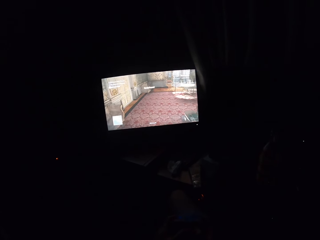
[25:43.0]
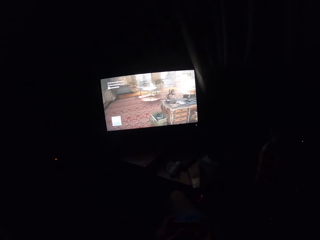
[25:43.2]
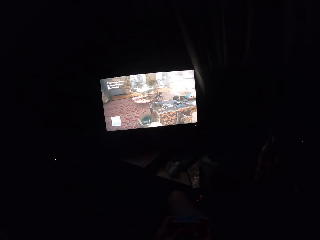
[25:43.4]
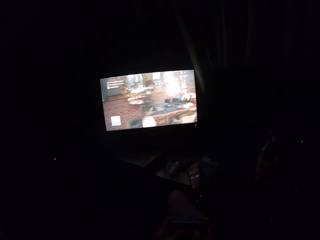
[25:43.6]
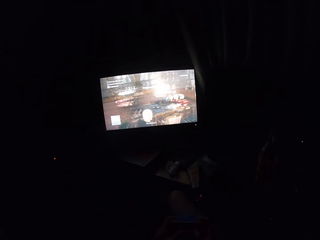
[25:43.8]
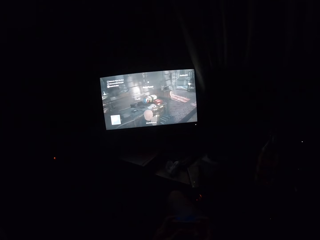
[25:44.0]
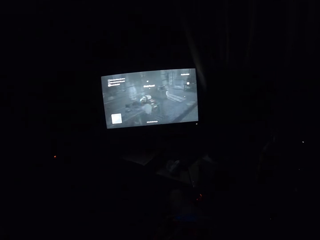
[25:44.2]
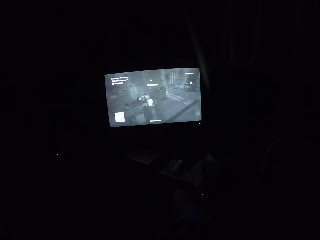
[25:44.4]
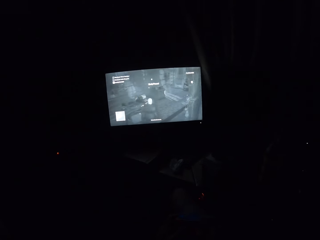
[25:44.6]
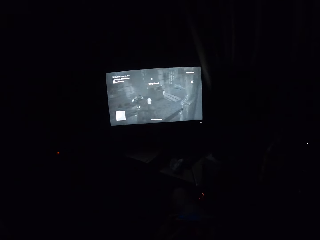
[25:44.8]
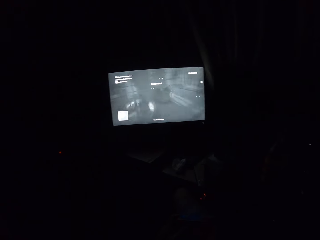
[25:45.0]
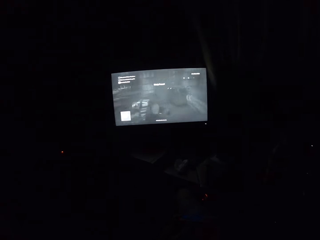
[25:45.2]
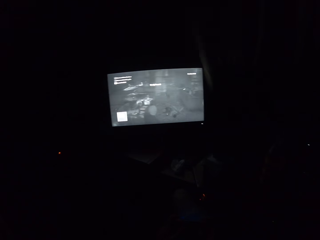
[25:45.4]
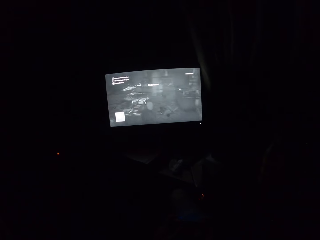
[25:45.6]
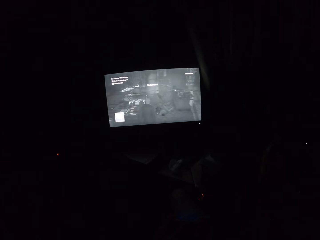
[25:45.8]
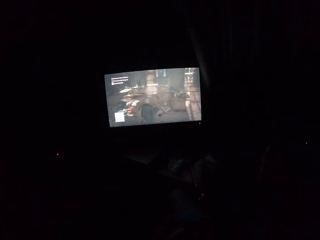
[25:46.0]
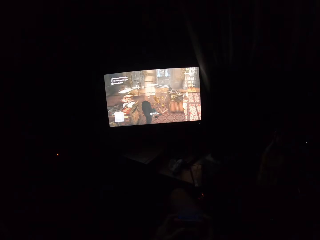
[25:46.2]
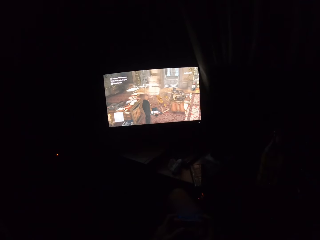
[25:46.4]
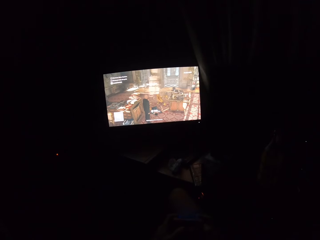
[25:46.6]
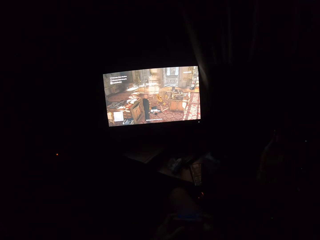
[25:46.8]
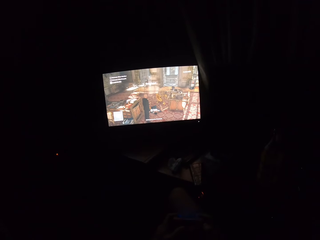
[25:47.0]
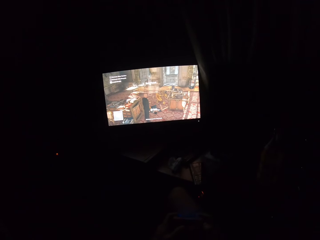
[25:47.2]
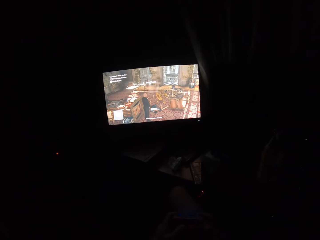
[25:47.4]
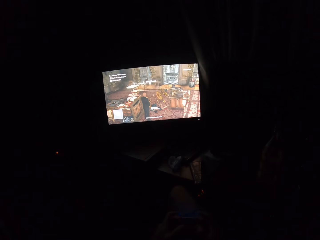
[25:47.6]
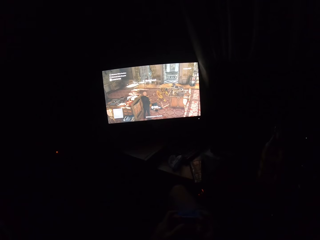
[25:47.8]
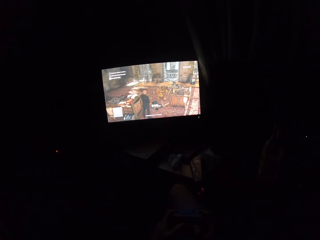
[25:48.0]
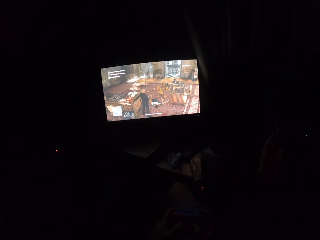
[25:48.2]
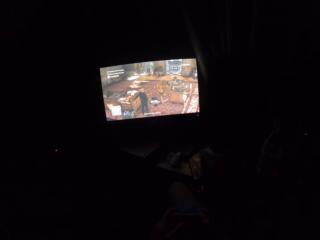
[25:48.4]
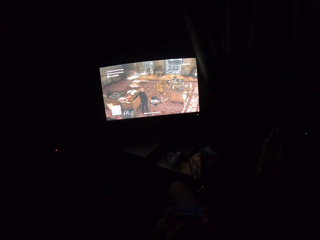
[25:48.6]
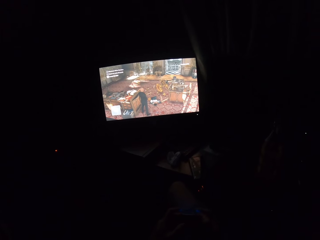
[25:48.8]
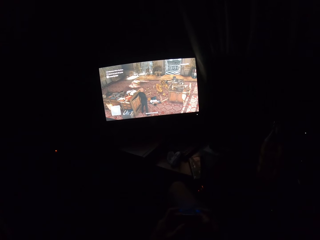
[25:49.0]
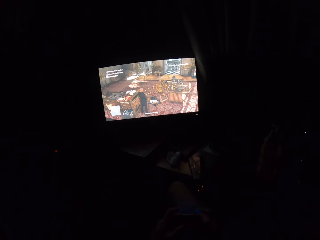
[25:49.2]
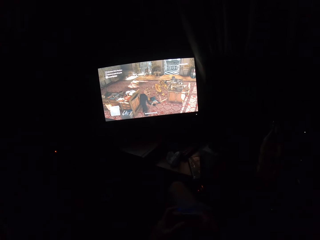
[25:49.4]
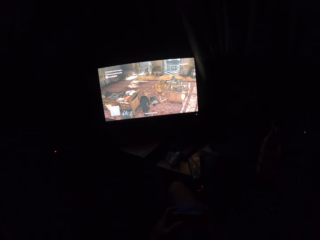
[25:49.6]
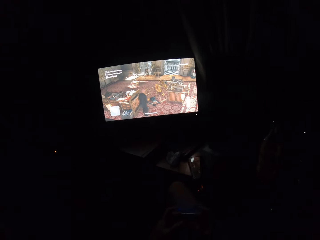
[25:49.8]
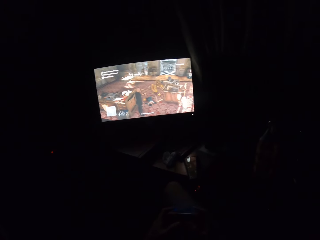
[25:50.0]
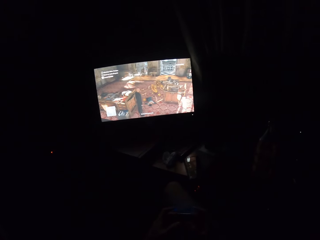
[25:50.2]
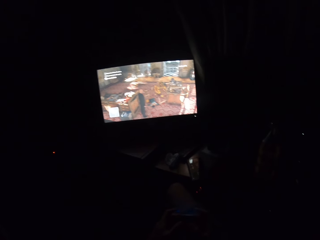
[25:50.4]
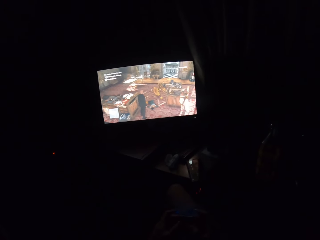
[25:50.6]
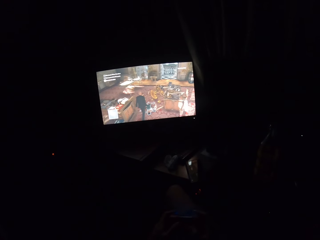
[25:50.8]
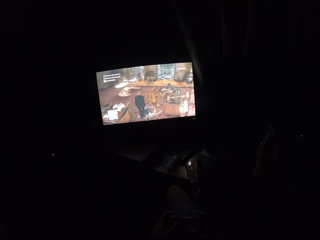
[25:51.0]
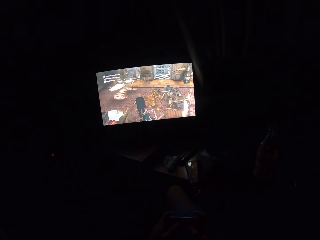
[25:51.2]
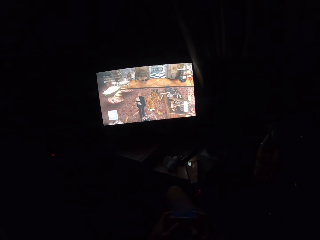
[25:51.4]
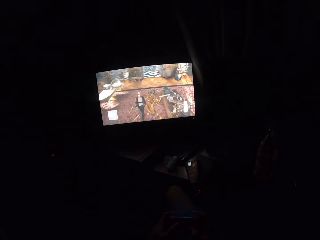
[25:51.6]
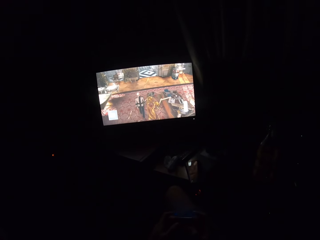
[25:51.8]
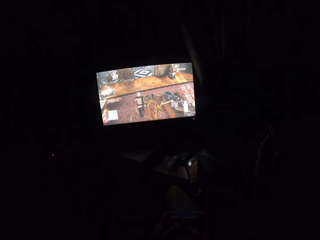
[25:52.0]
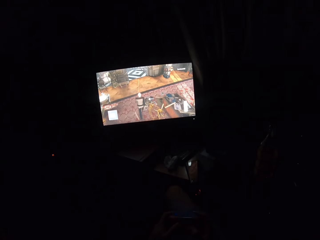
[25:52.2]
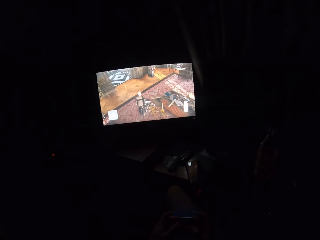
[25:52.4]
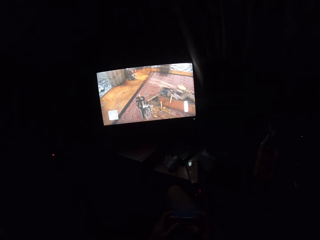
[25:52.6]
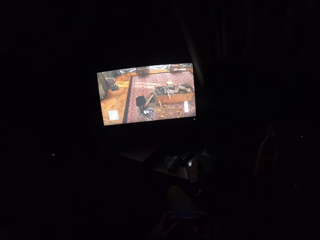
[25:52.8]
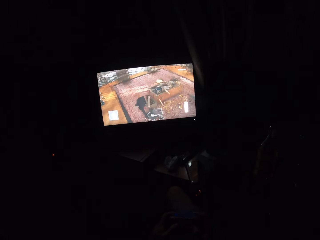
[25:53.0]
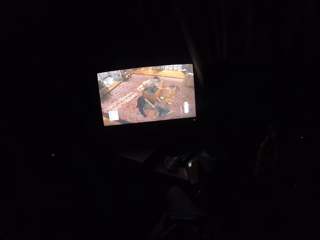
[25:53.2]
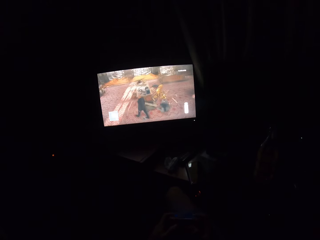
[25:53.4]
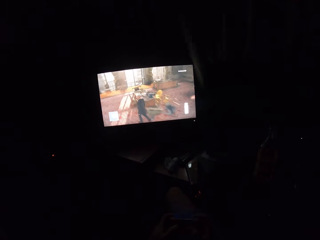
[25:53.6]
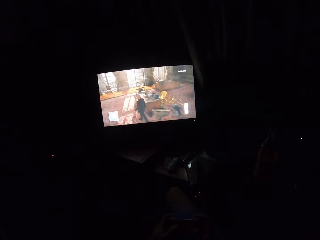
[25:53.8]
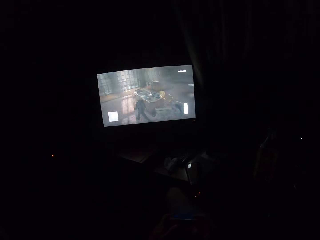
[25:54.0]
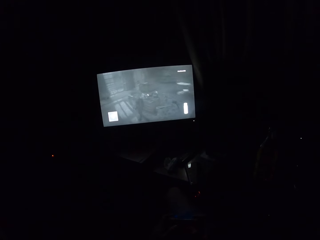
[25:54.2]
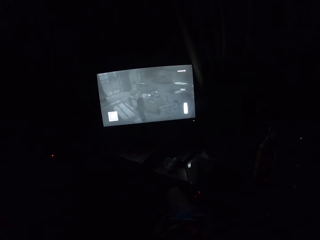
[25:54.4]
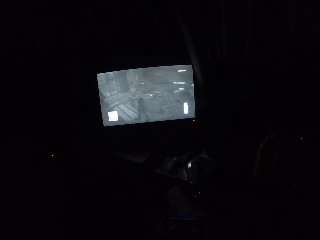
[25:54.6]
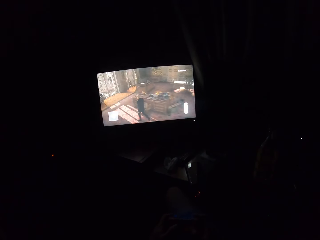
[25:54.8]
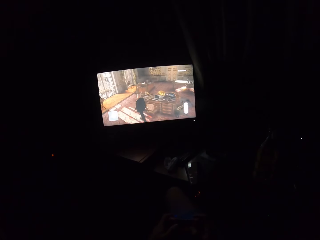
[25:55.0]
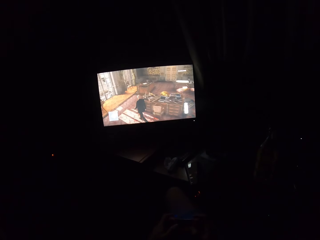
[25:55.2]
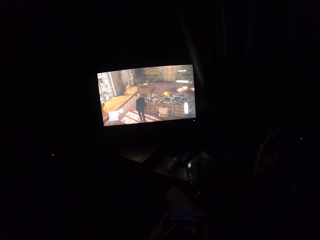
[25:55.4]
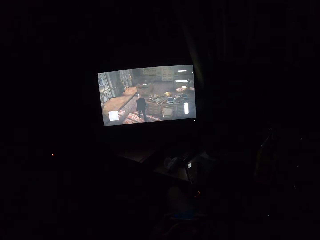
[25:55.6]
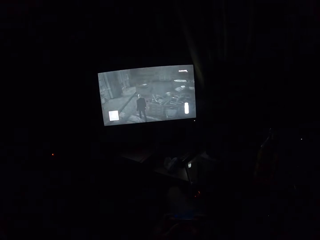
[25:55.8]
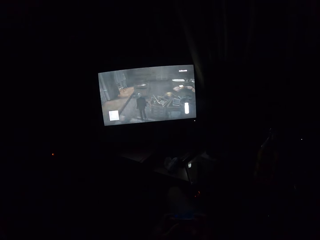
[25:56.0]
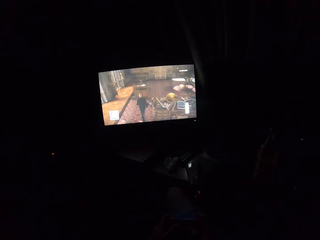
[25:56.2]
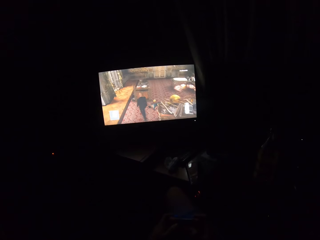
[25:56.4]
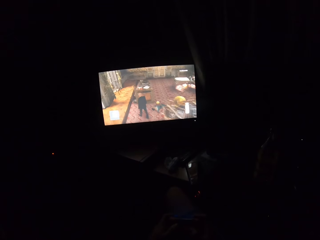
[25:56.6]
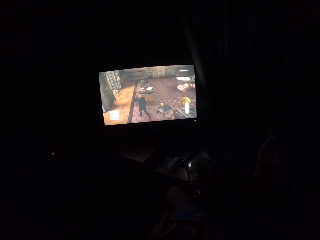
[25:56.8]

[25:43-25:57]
The camera wearer turns to the side. They play a video game on the screen. They turn to the side. They play the video game on the screen.

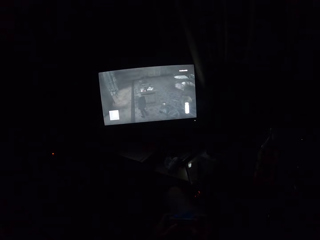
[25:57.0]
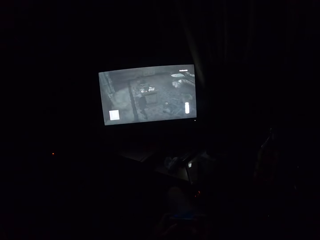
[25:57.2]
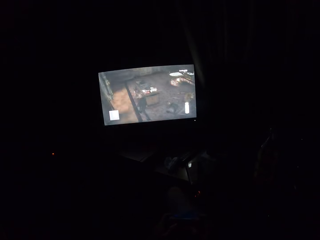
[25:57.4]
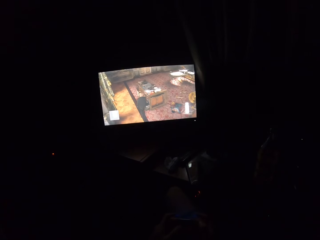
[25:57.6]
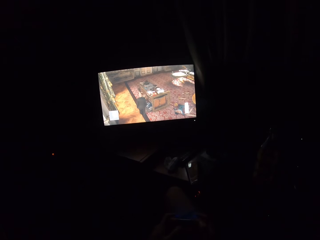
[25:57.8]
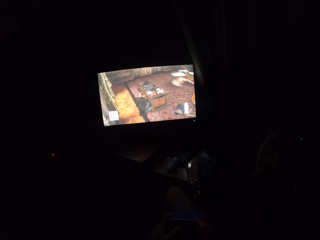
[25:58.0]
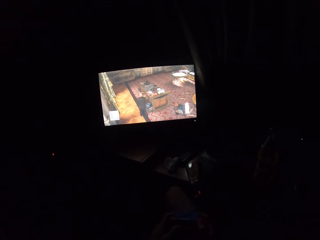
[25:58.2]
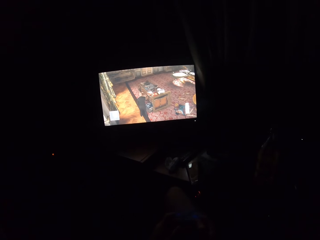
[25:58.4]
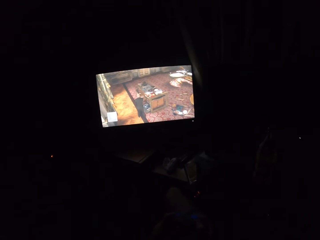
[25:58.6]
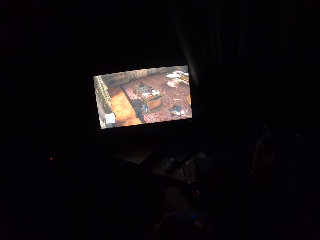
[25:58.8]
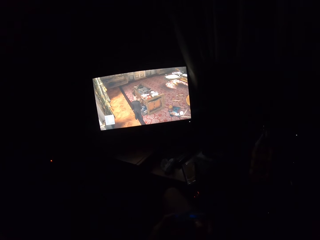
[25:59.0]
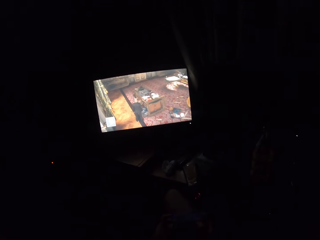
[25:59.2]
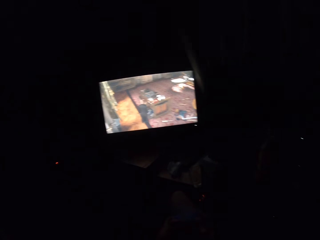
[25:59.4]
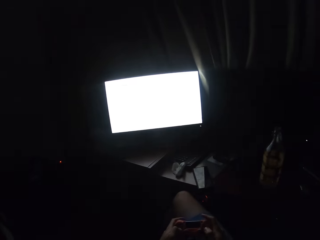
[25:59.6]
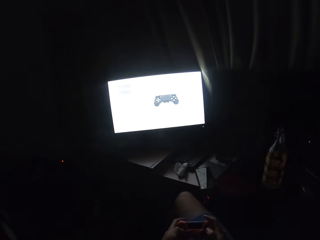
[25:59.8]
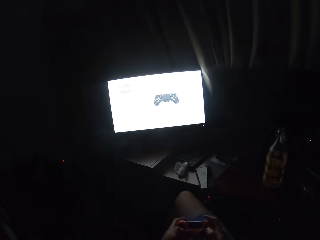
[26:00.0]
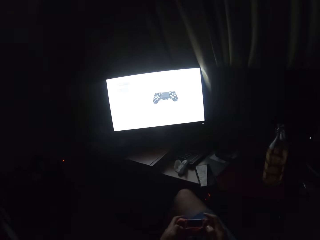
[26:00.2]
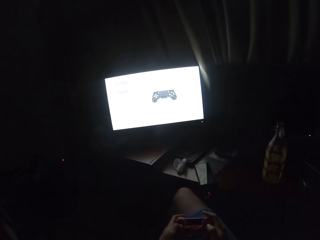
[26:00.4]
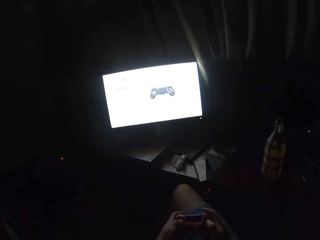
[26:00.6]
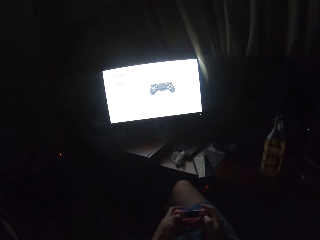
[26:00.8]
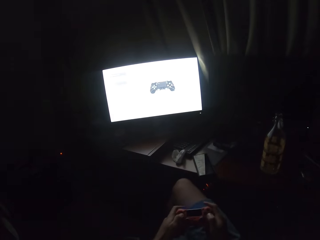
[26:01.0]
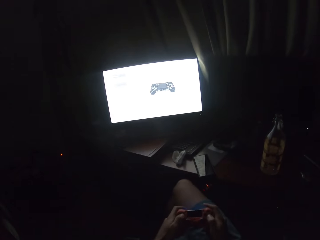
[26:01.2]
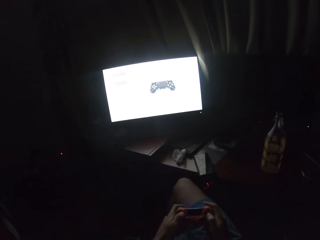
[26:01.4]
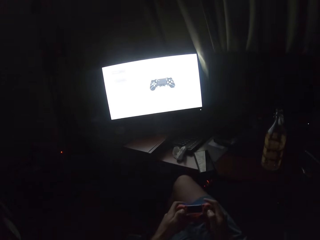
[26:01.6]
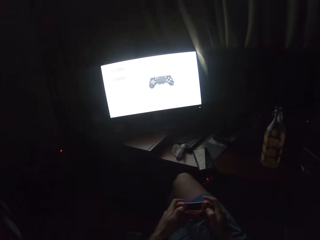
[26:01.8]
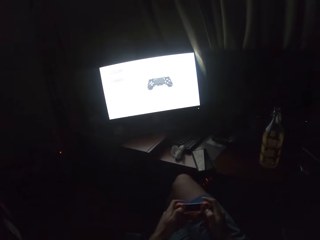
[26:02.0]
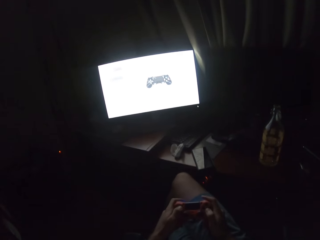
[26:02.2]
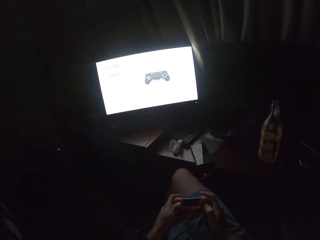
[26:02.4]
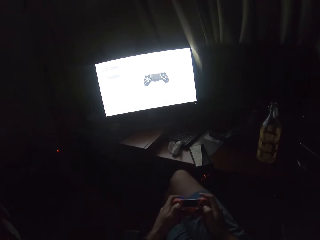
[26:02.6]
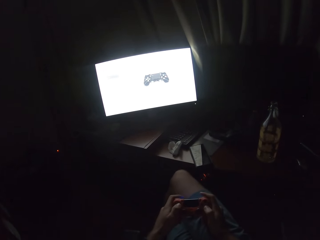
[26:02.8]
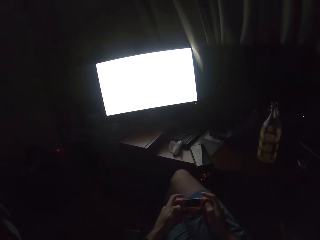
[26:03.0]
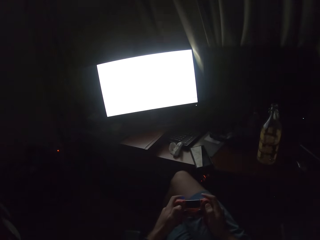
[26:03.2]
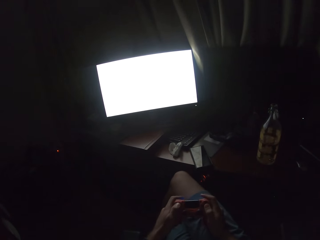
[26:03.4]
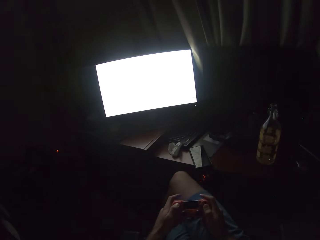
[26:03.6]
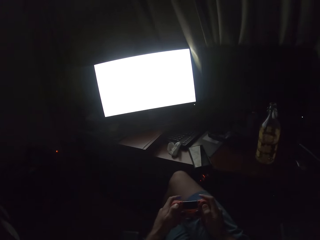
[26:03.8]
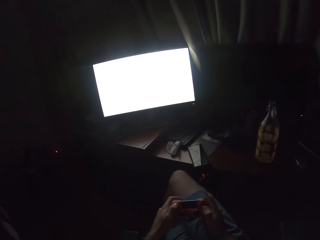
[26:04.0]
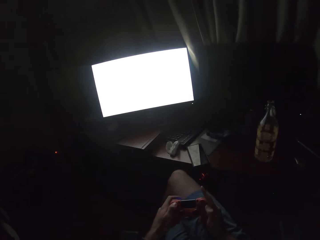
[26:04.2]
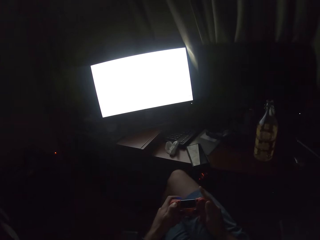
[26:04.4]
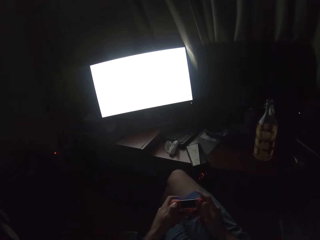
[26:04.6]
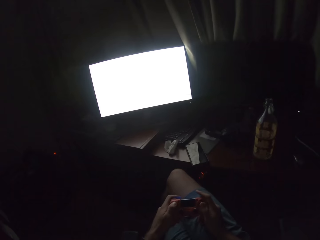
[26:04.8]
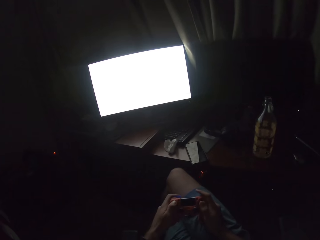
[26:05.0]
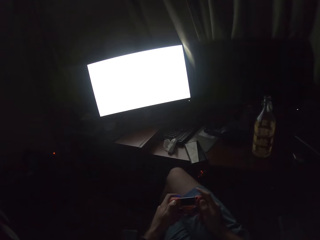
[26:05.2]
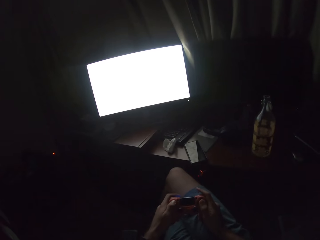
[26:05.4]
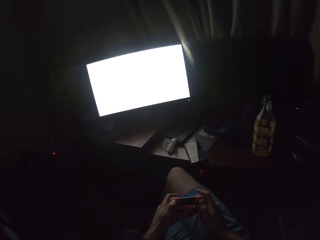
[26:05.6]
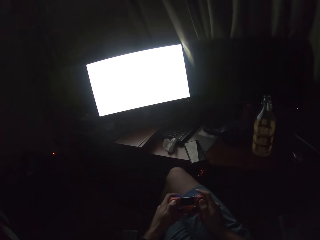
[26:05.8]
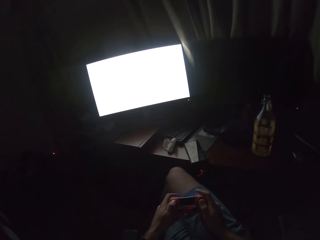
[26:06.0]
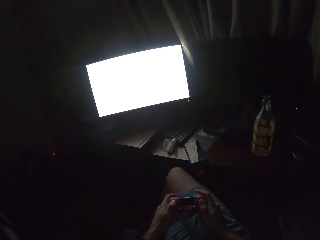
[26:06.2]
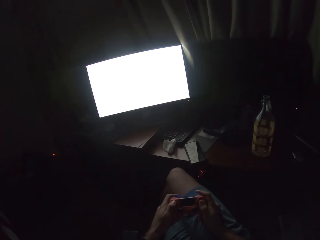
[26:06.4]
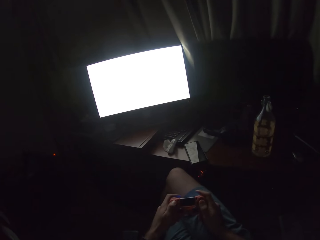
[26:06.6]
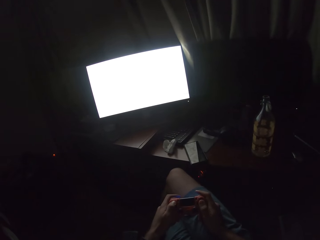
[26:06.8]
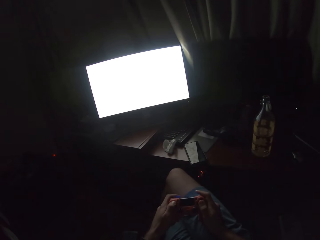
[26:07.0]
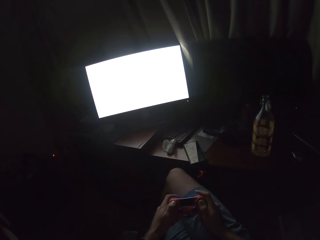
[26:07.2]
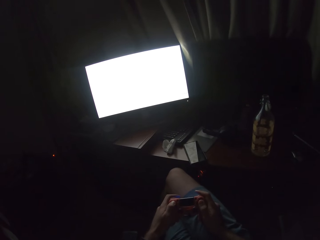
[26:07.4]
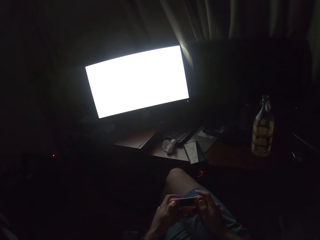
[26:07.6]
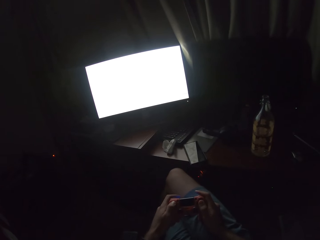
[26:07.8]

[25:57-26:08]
The camera wearer turns to the side. They hold the gaming control.
